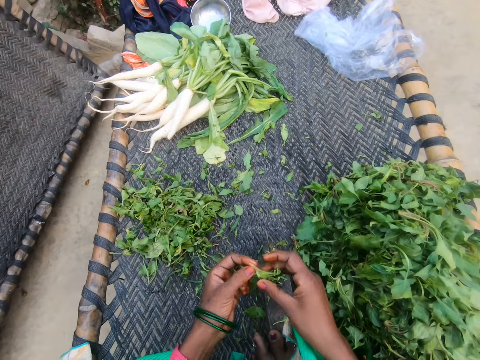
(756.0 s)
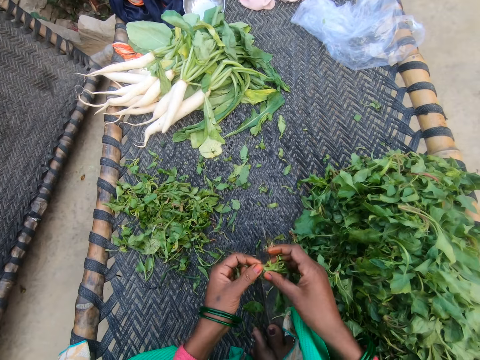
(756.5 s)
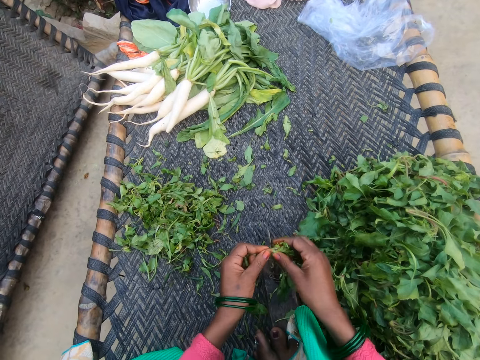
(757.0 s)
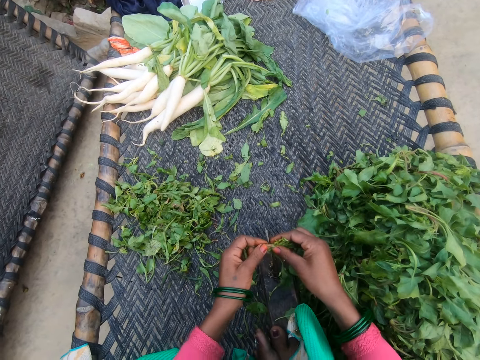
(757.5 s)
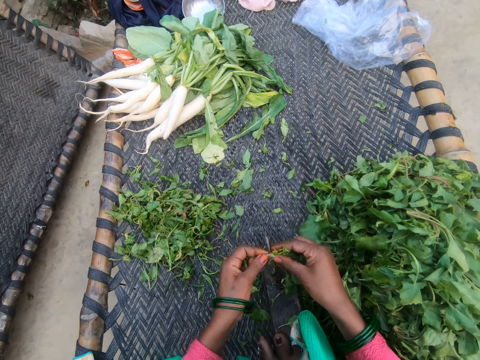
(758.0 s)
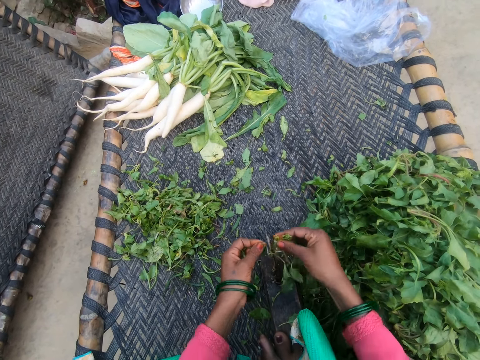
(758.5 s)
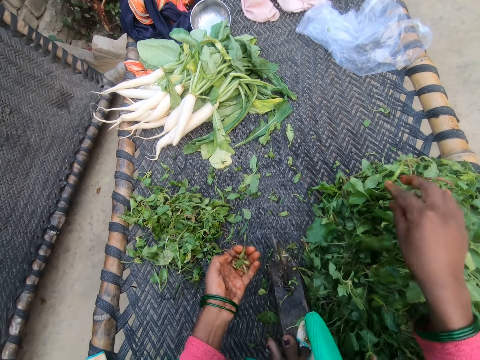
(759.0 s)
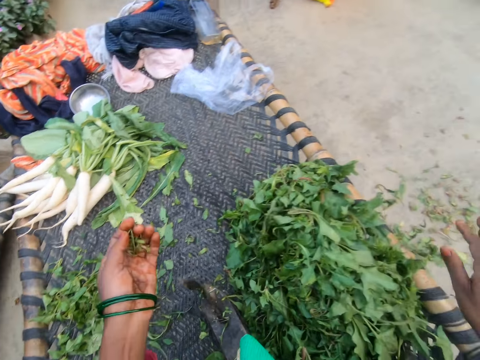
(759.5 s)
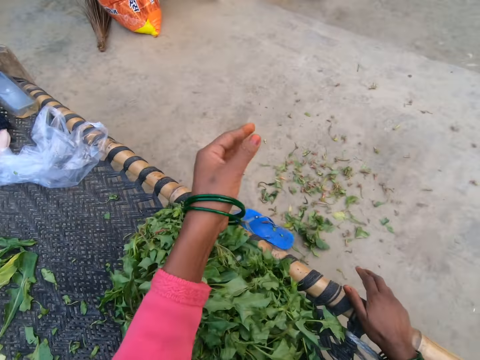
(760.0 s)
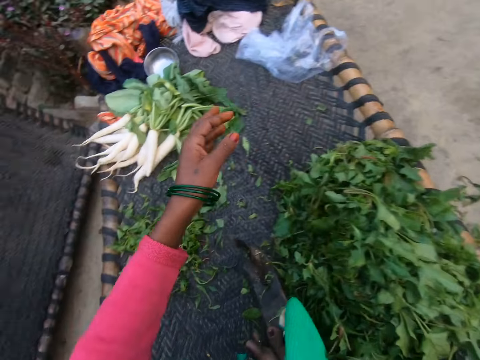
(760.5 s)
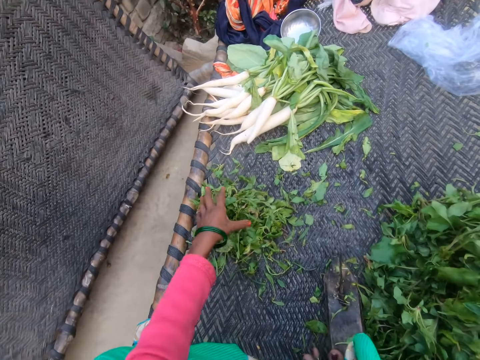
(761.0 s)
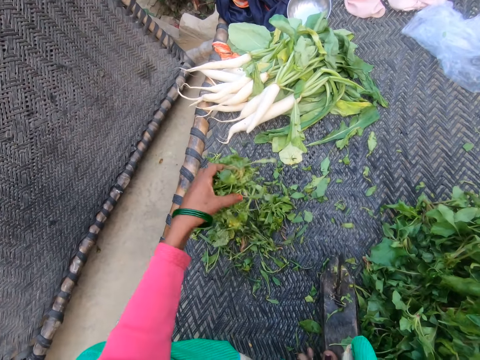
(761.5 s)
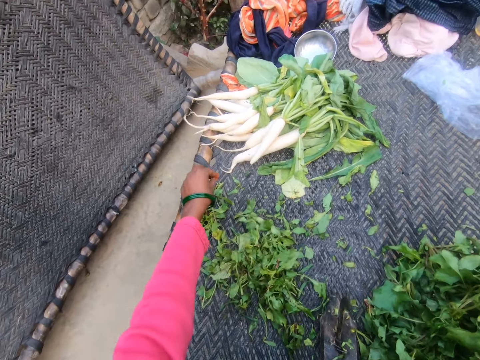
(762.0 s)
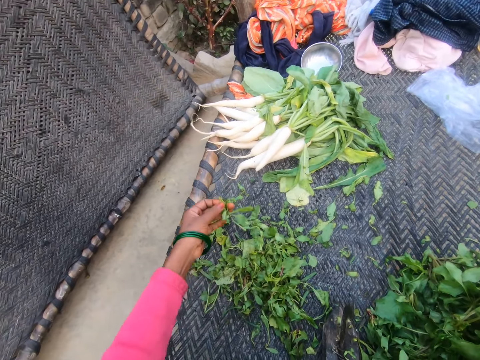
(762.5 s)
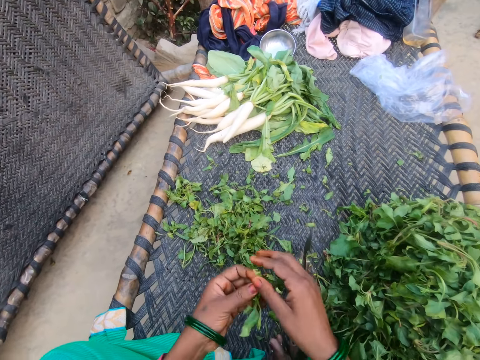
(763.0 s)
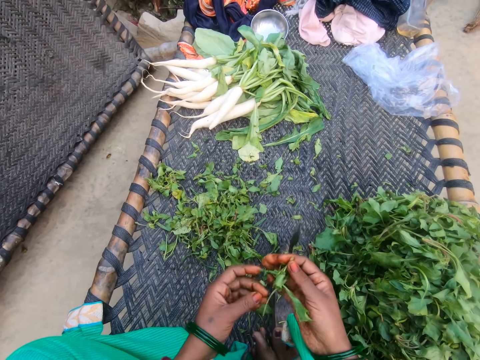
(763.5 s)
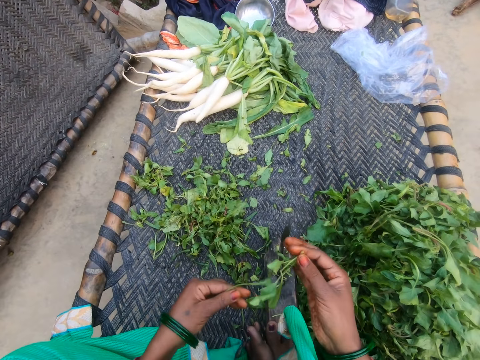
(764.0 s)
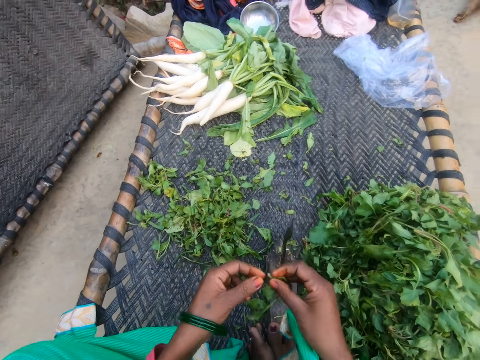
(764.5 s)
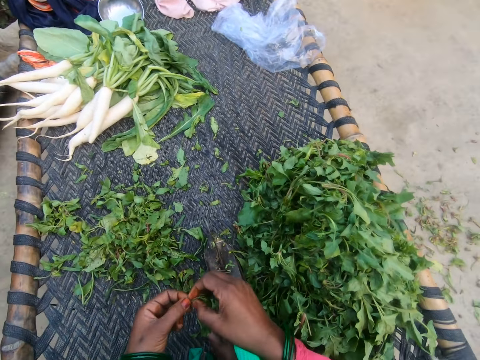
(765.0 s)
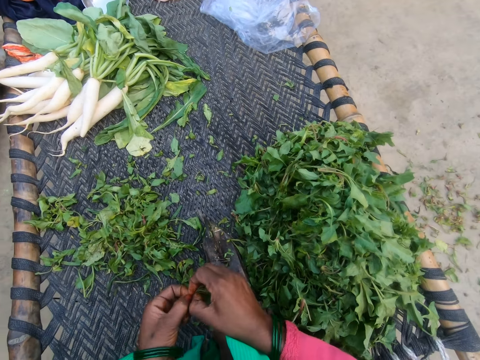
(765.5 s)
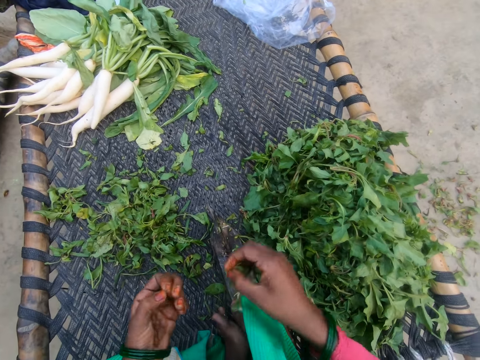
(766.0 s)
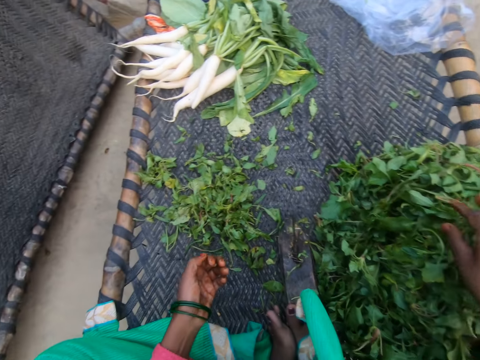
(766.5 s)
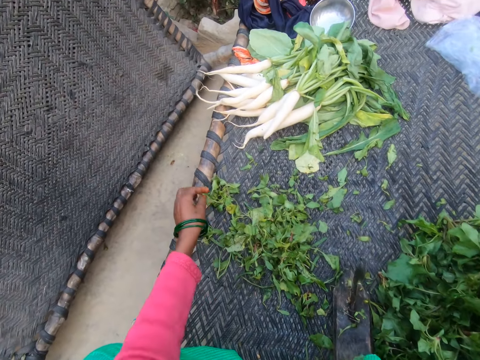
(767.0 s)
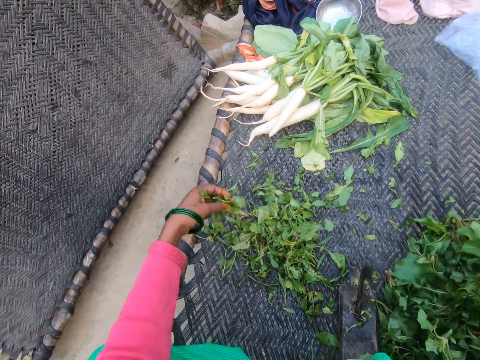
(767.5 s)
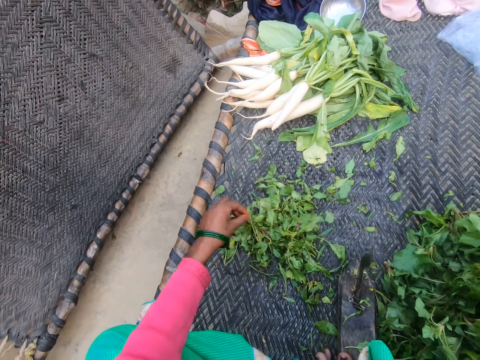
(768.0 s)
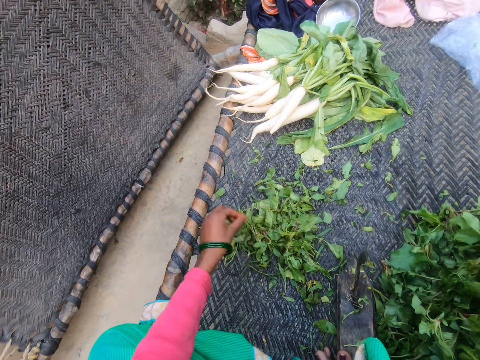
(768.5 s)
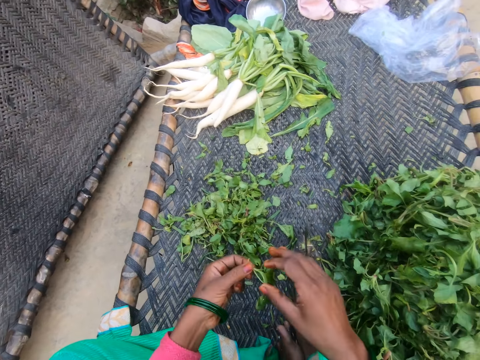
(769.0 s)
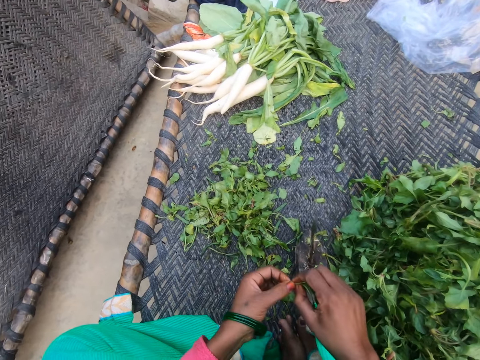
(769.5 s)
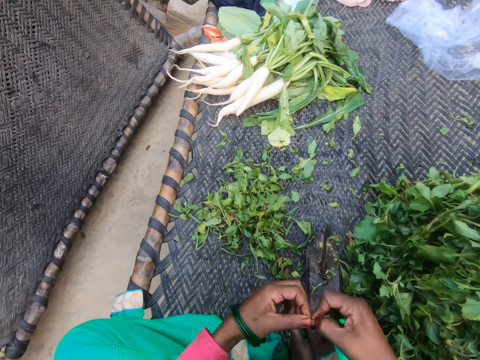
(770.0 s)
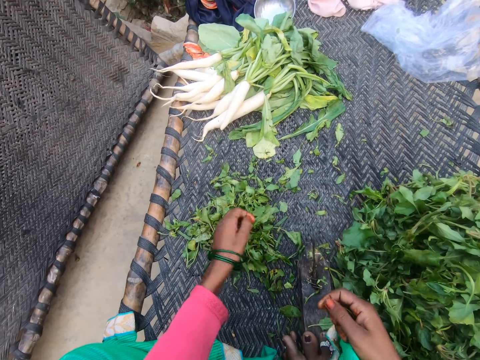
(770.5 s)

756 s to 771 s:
The camera wearer cuts the vegetable with the slicer. She drops the vegetable on the chair with other vegetables. She throws something on the road. She pours dirt from her hand to the floor. She brings together something. She picks a vegetable from the bunch of vegetables. She cuts the vegetable with her hand. She drops the vegetable on the chair with other vegetables. She picks a vegetable from the bunch of vegetables. She cuts the vegetable with her hand.

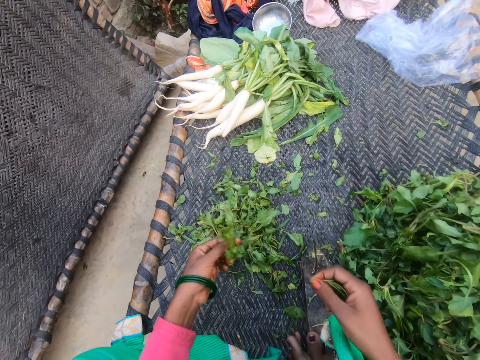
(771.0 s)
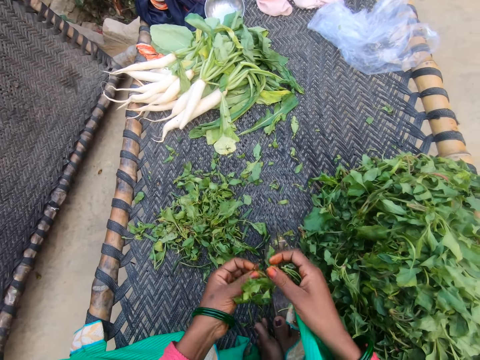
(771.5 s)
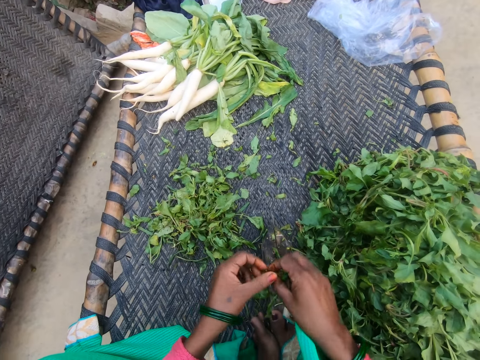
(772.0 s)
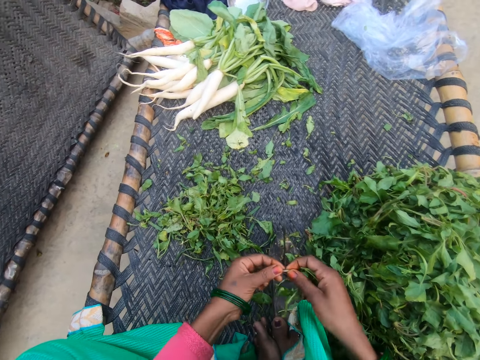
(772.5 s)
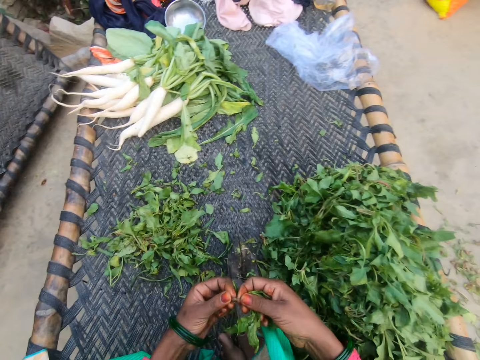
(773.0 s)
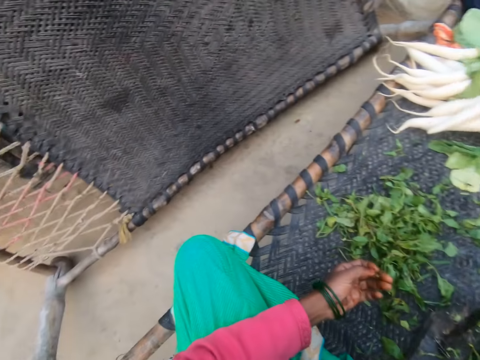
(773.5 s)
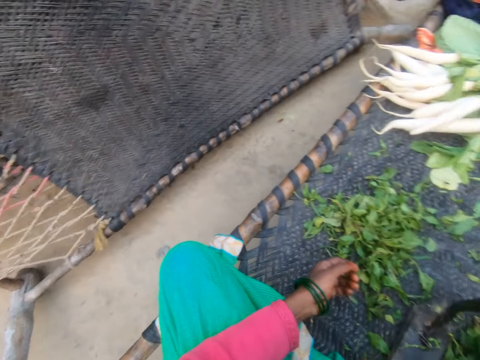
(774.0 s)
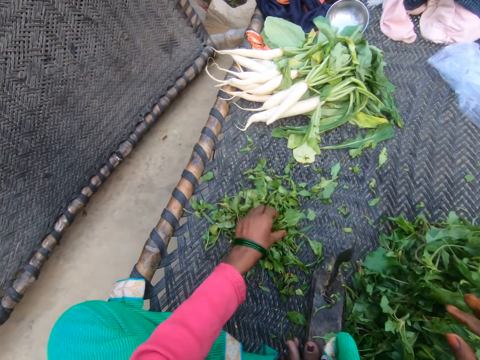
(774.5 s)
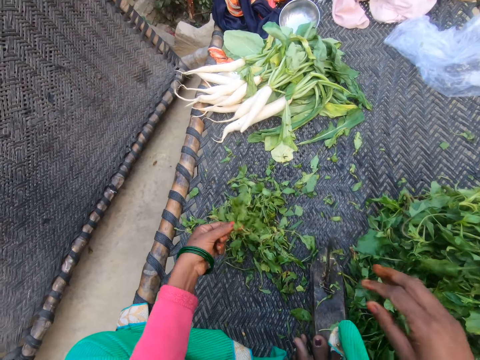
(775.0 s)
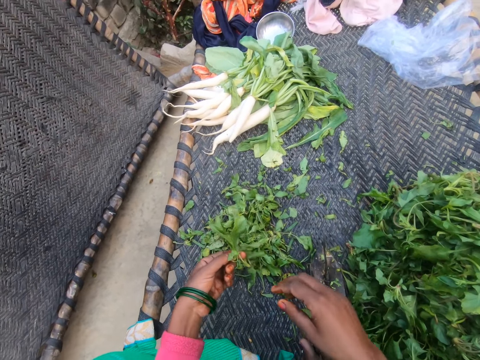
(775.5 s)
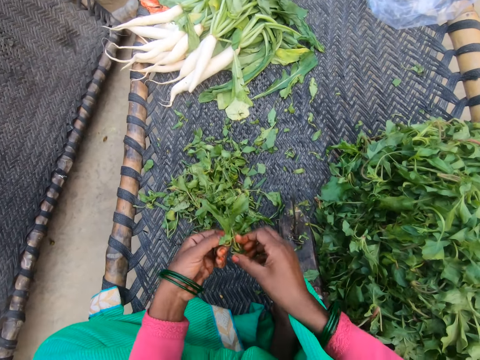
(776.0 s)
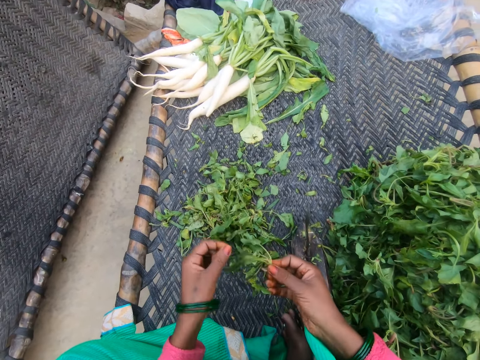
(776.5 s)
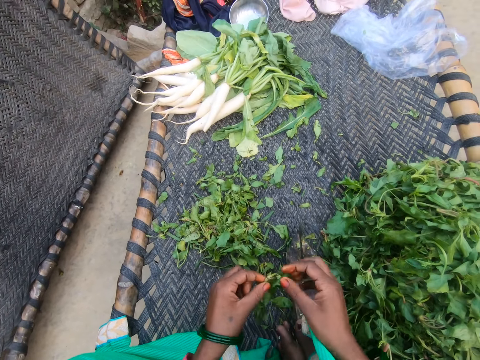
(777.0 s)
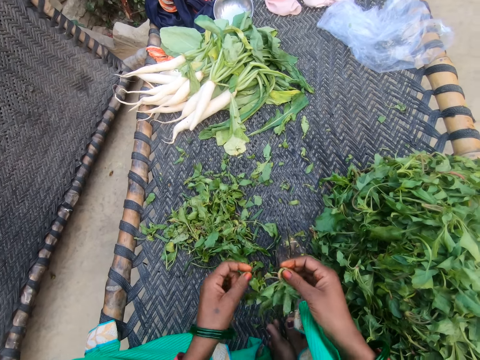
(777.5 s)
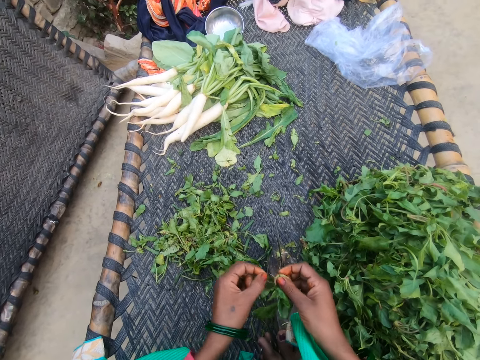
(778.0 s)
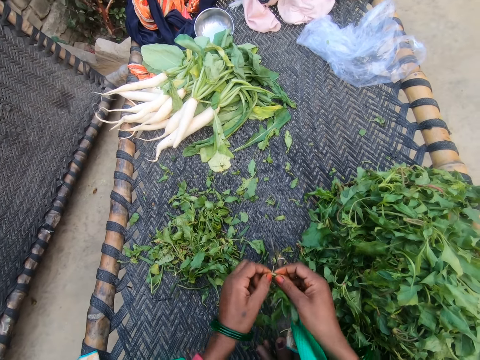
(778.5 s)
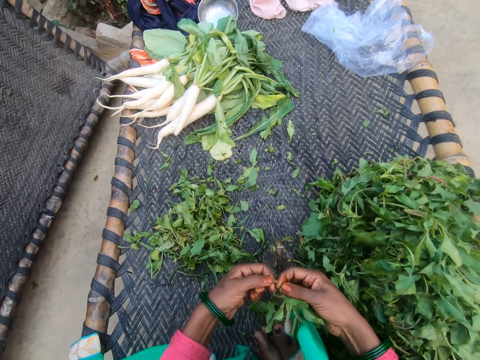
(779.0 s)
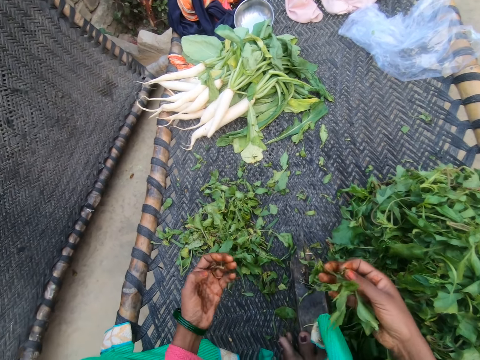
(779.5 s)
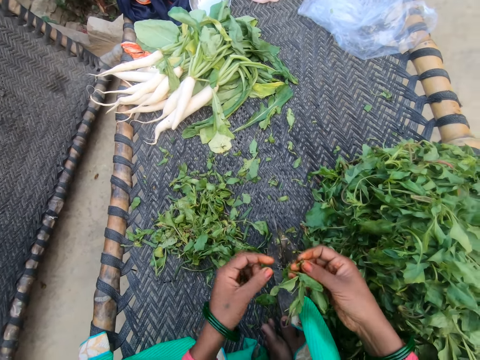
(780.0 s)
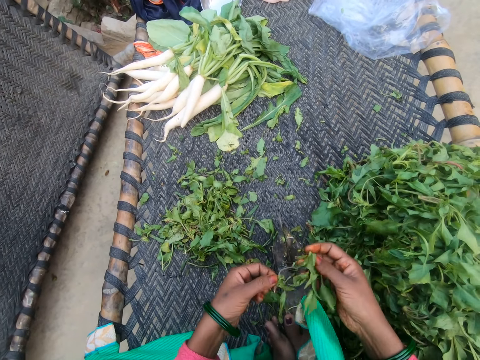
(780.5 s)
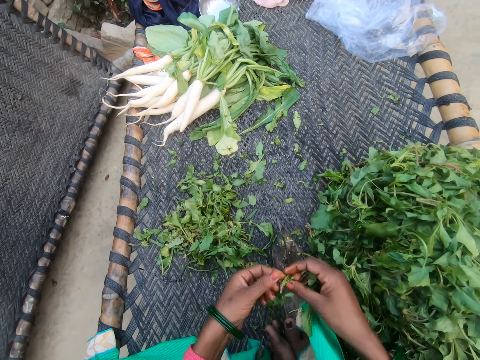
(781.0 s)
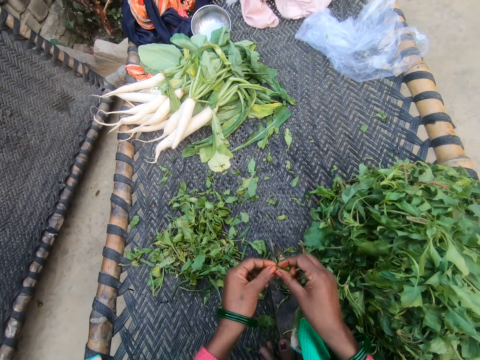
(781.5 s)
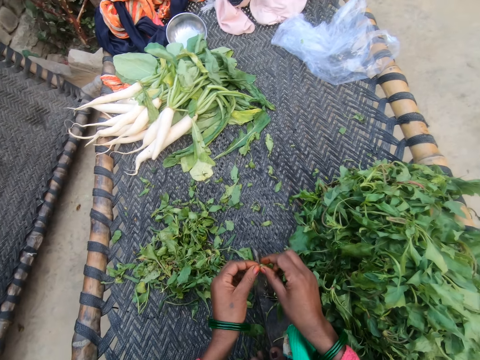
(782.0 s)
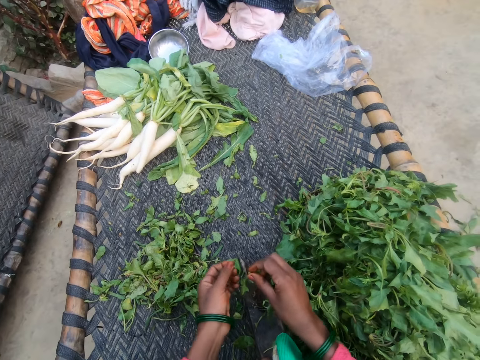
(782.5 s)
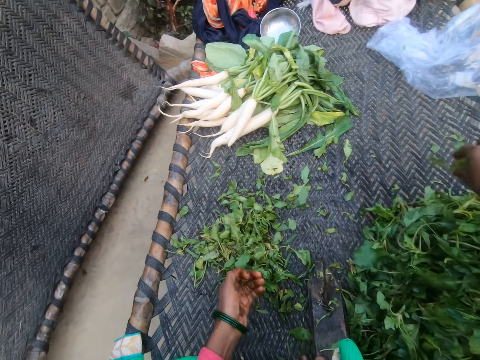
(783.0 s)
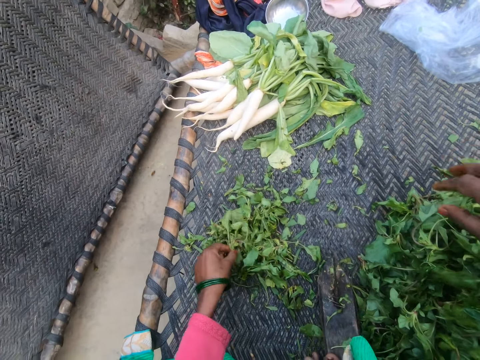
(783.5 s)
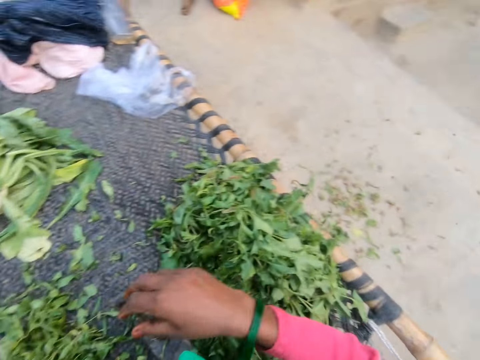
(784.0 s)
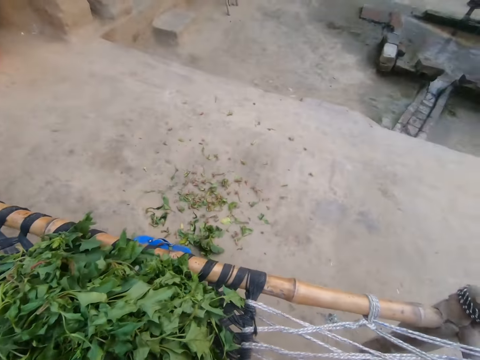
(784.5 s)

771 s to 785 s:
The camera wearer picks a vegetable from the bunch of vegetables. She cuts the vegetable with the slicer. She picks a vegetable from the bunch of vegetables. She cuts the vegetable with her hand. She cuts the vegetable with the slicer. She drops the vegetable on the chair with other vegetables. She picks a vegetable from the bunch of vegetables.
